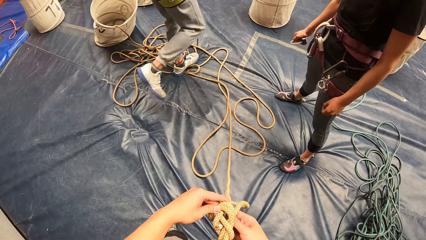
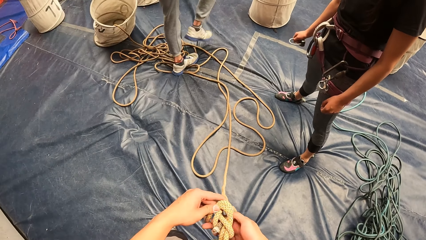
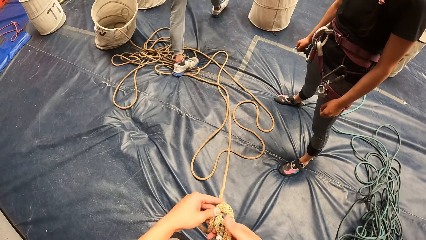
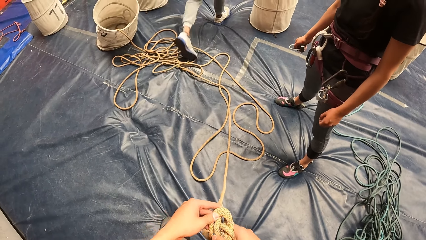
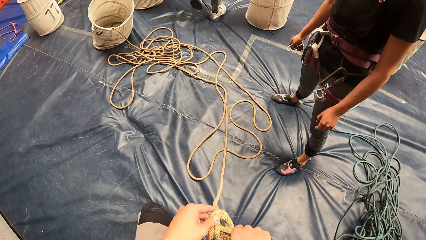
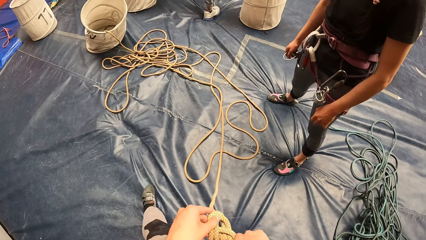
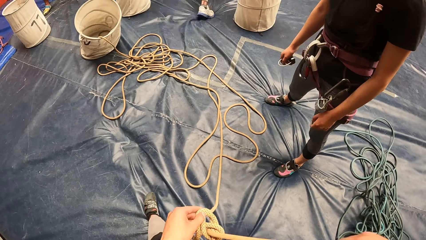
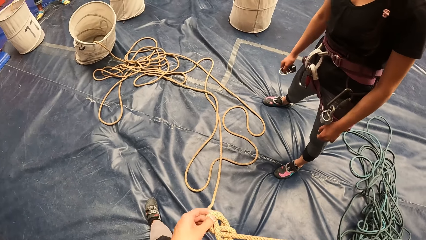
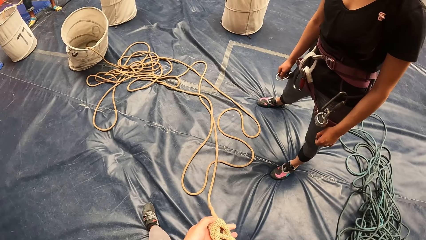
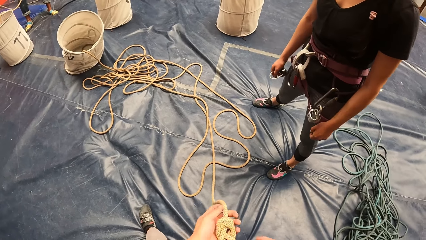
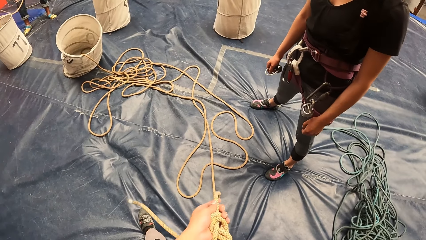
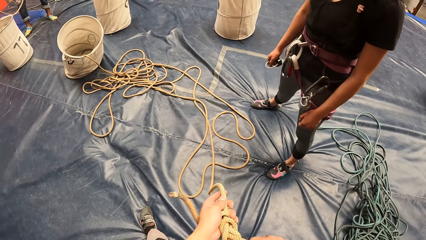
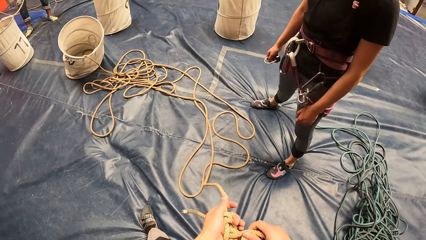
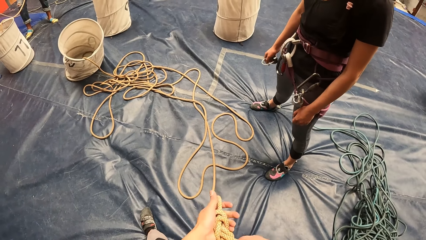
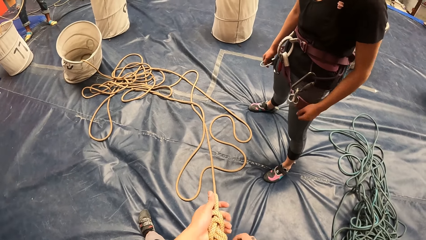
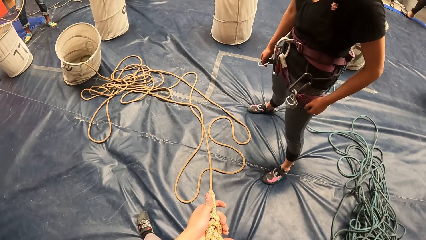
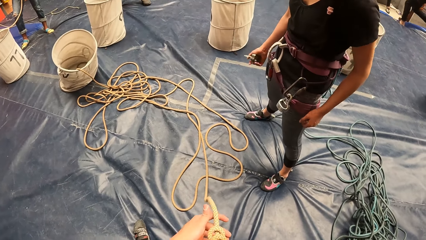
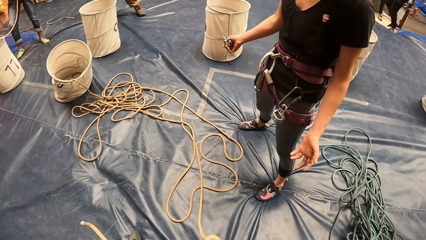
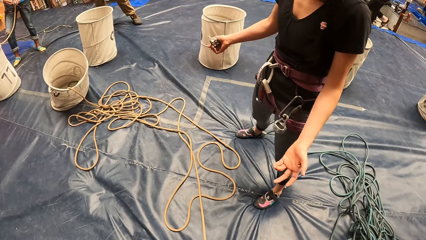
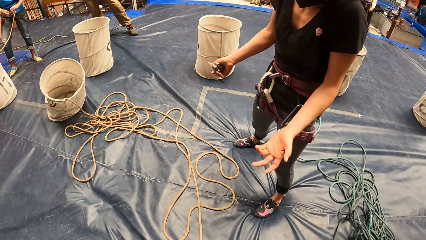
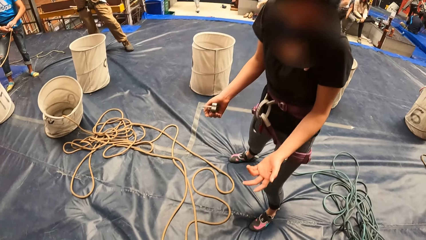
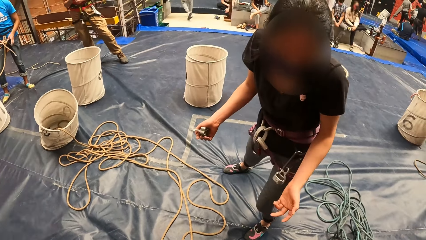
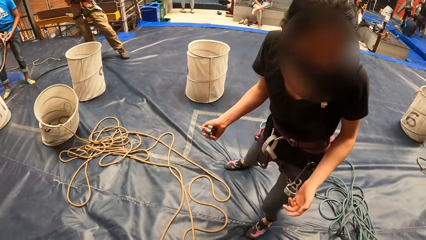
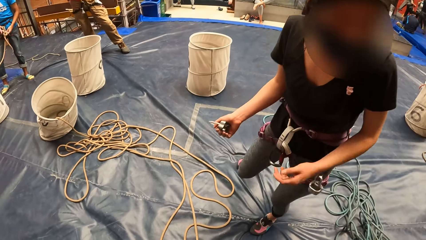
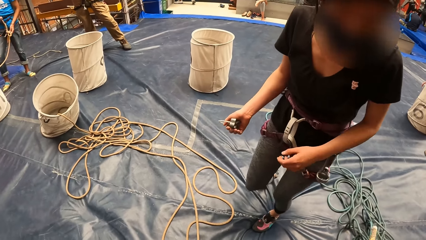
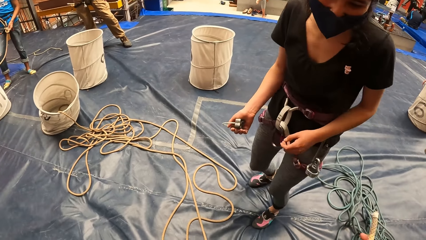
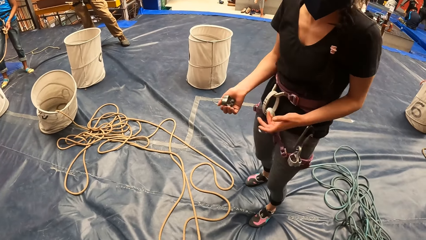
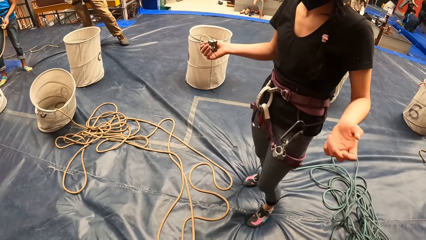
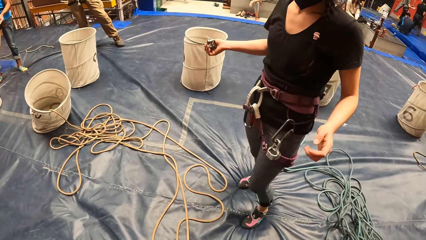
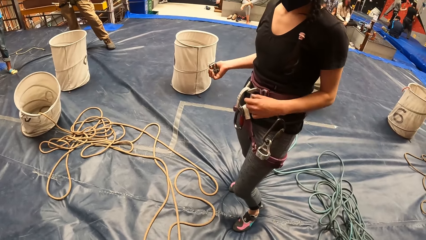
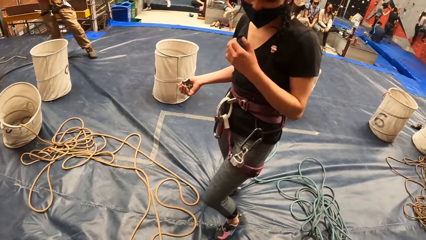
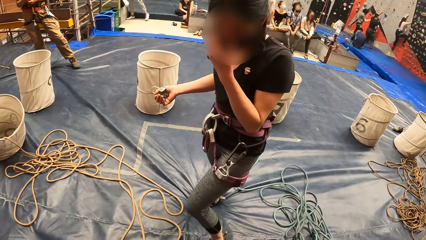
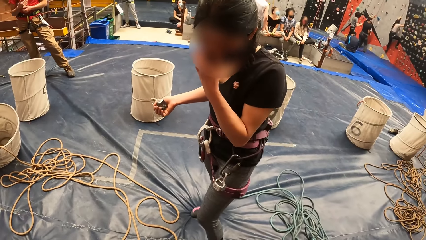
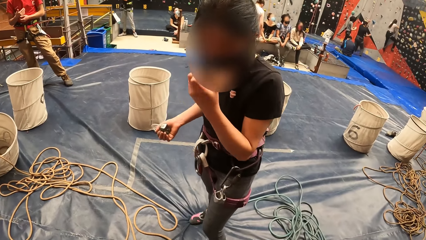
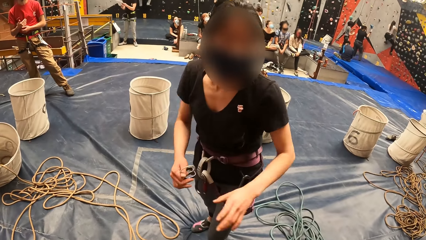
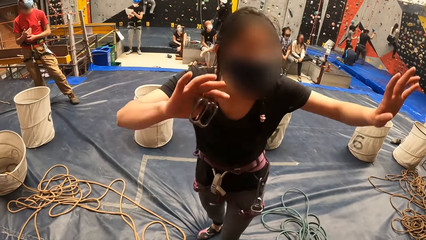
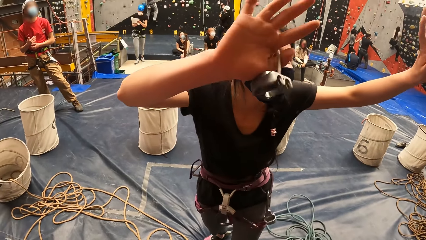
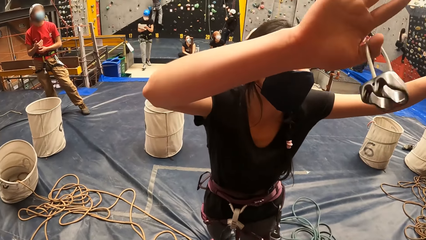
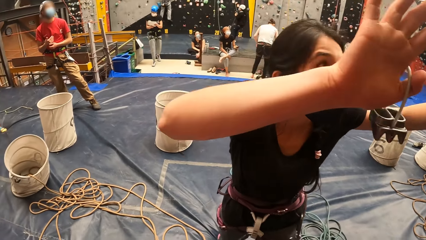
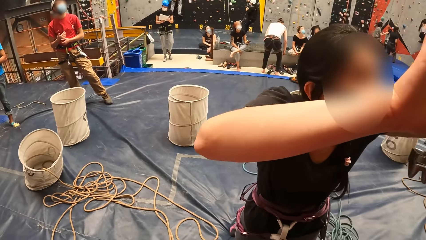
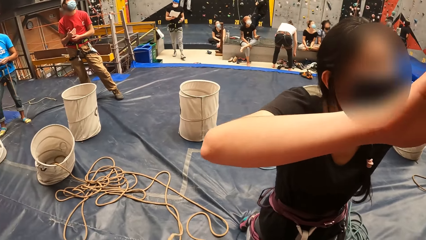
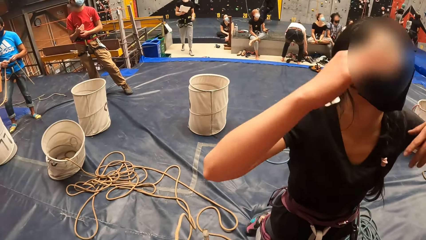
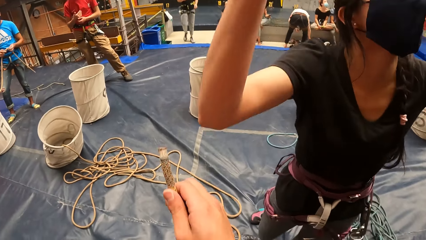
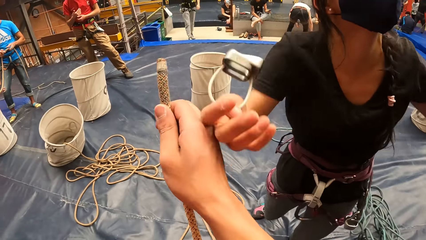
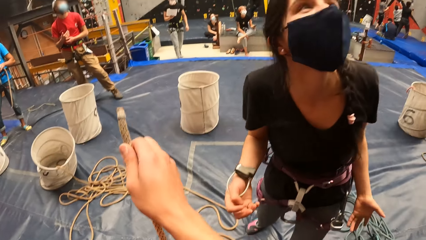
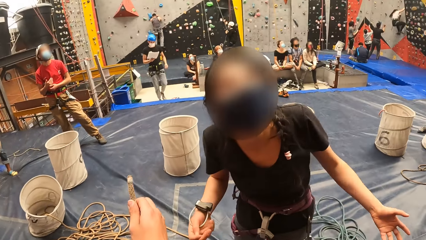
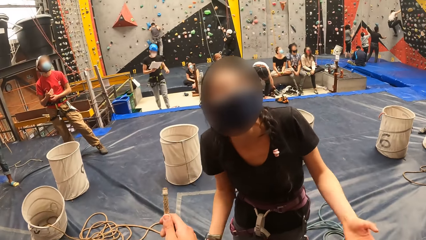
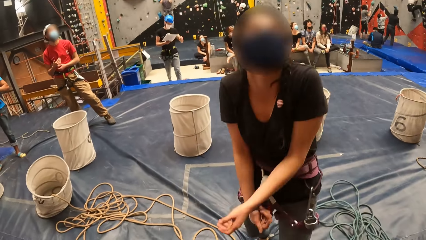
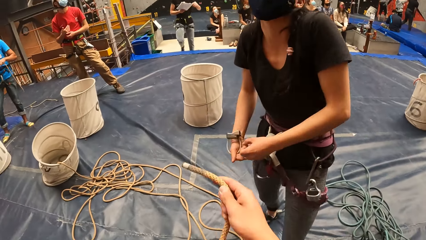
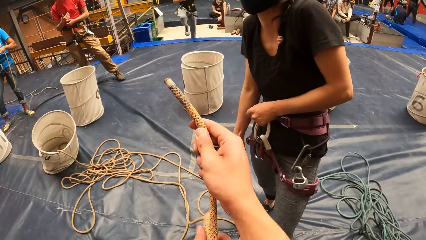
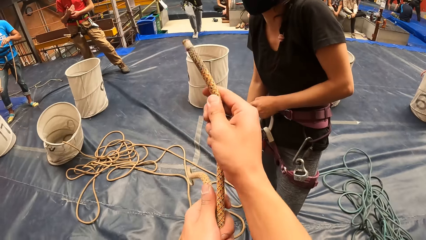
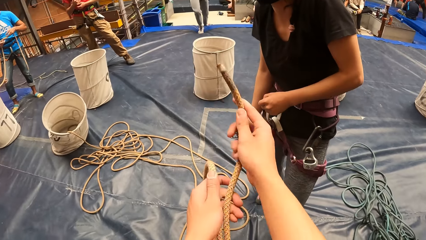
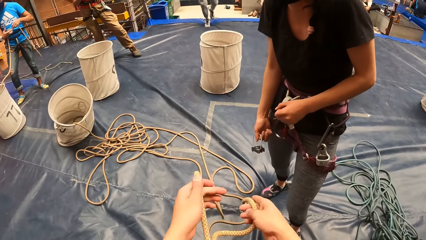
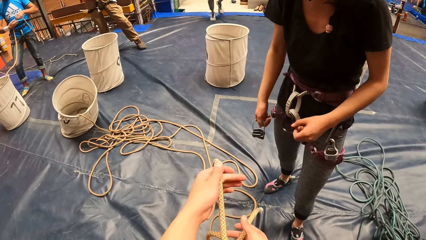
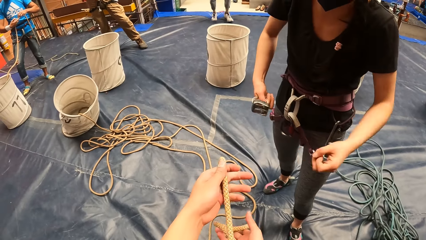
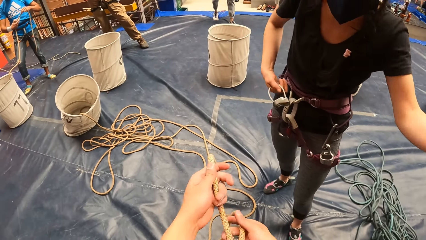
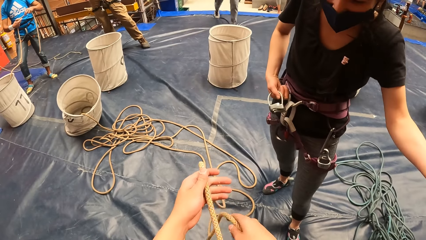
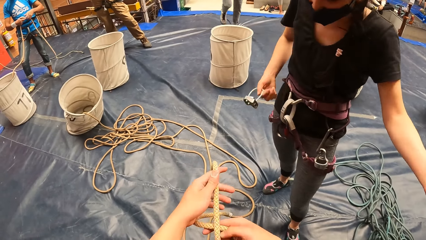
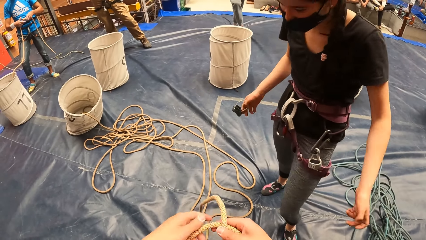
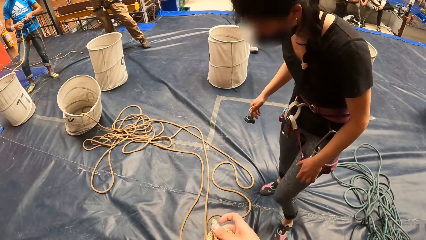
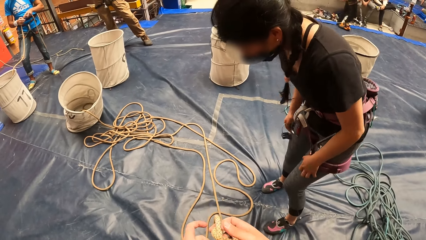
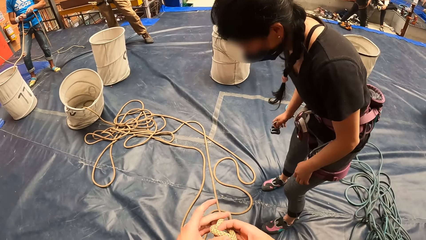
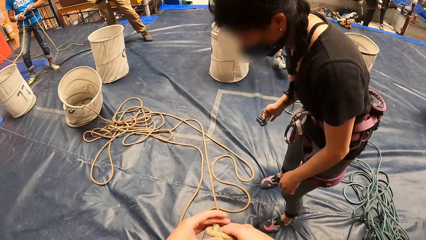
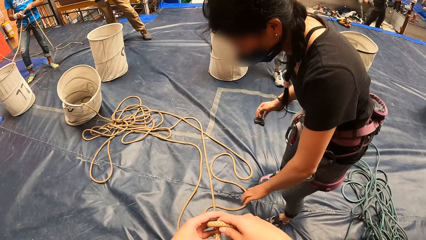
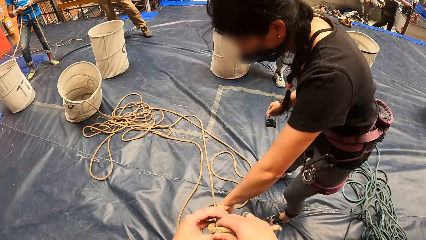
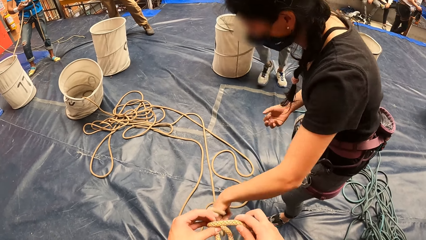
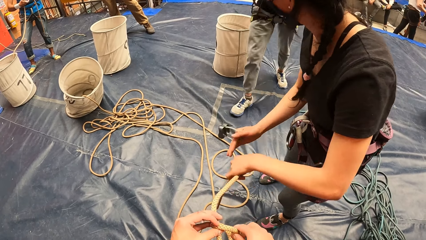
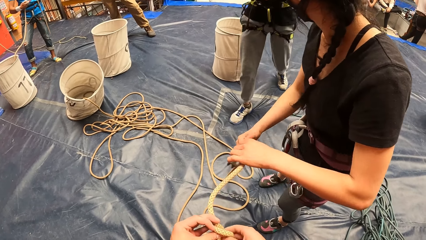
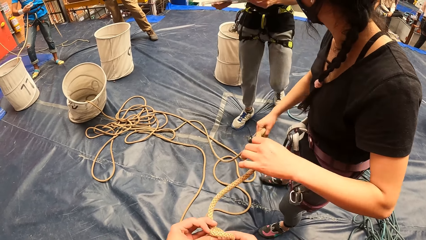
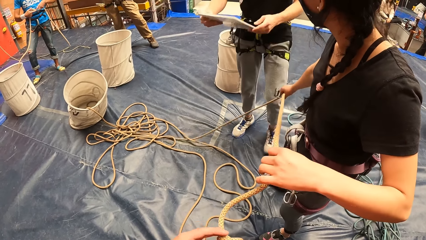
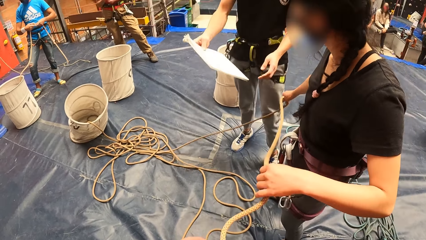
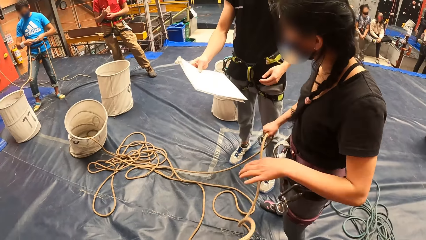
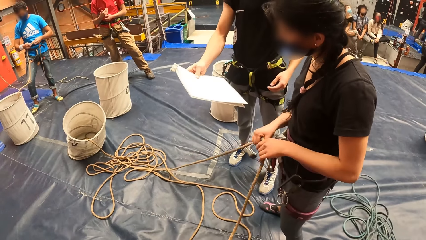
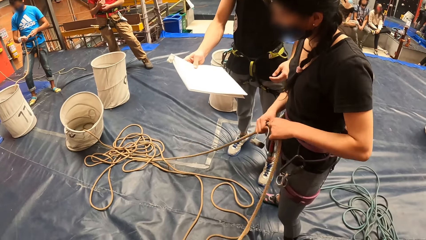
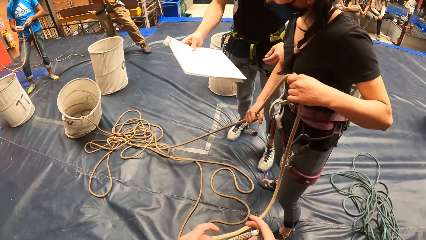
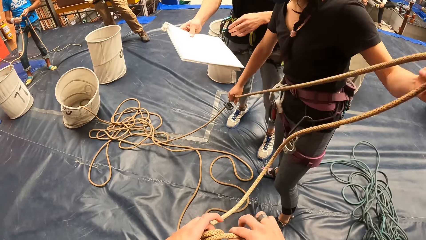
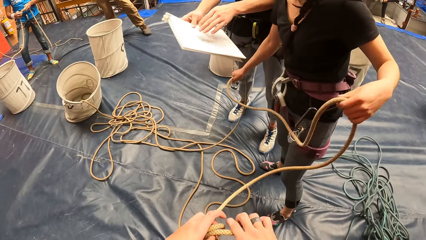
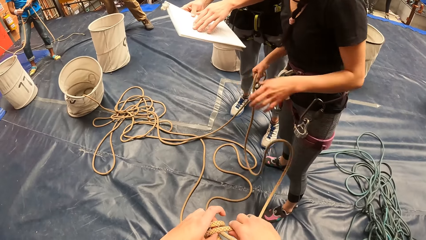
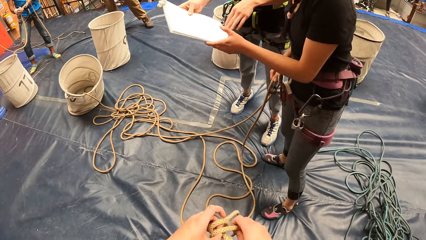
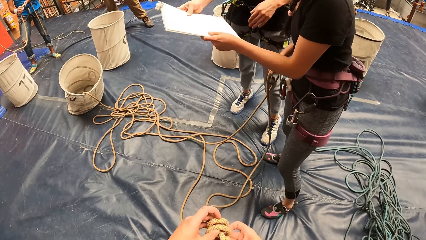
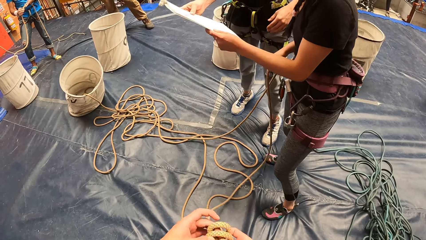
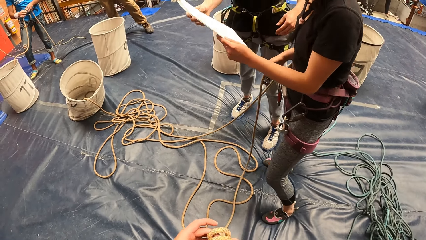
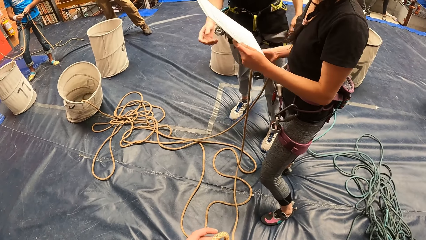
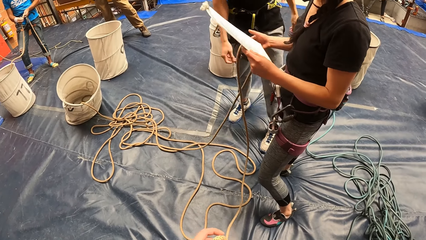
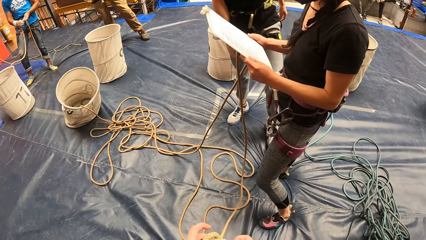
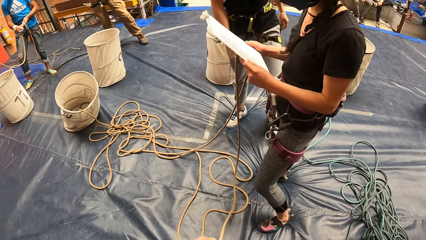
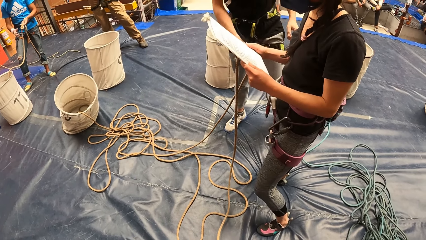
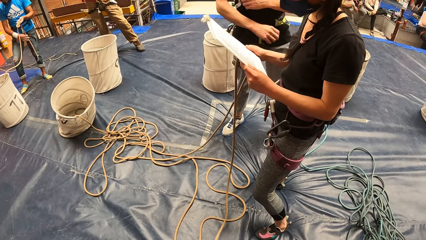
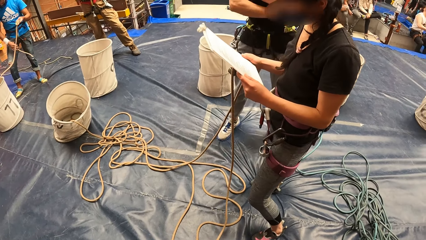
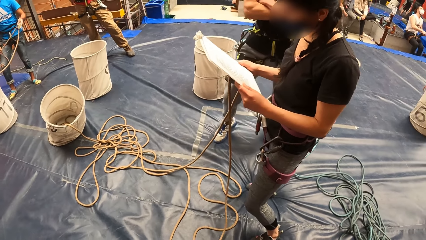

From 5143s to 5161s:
The camera wearer moves the leg forwards. A woman moves her hands forward, talks to the camera wearer, leans forward, steps forward, moves her hands forward, and does something. A man looks at a paper. The woman talks to the camera wearer. Another woman lifts her hands towards the camera wearer. The camera wearer adjusts a climbing rope. The man walks forward. The first woman leans forward, picks up the climbing rope, looks at the man, straightens the climbing rope, and looks at the paper. The man shows the paper to the first woman. The first woman pulls the climbing rope. The camera wearer folds the rope. The man moves his fingers over the paper. The first woman releases the rope. The man hands the other woman a piece of paper. The first woman holds the piece of paper with two hands and reads the piece of paper.
